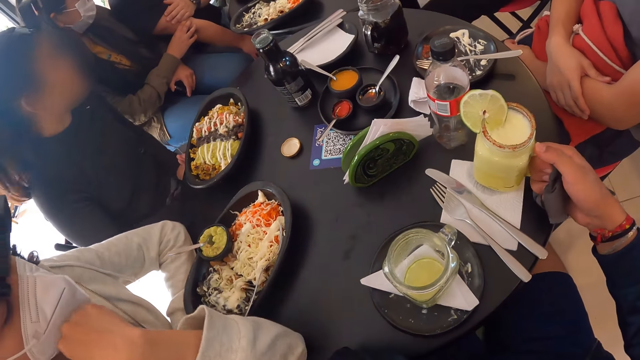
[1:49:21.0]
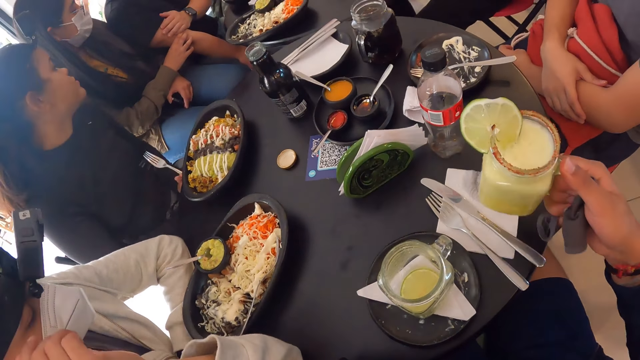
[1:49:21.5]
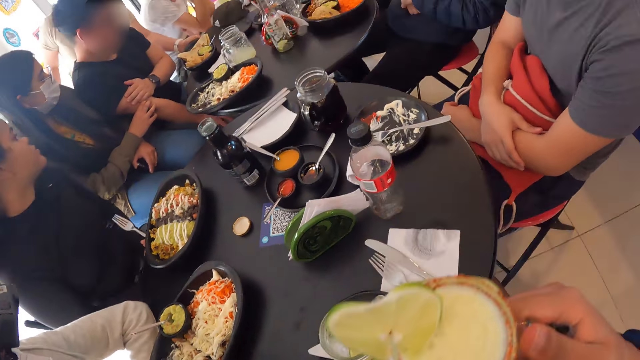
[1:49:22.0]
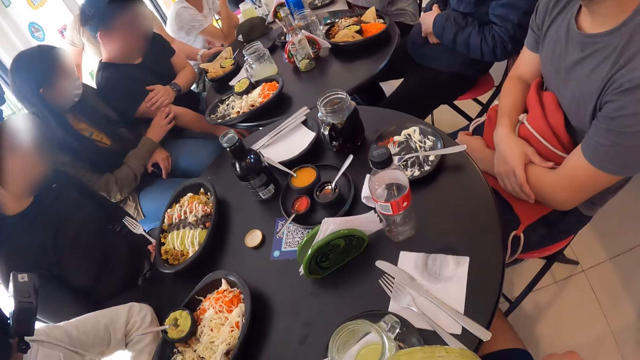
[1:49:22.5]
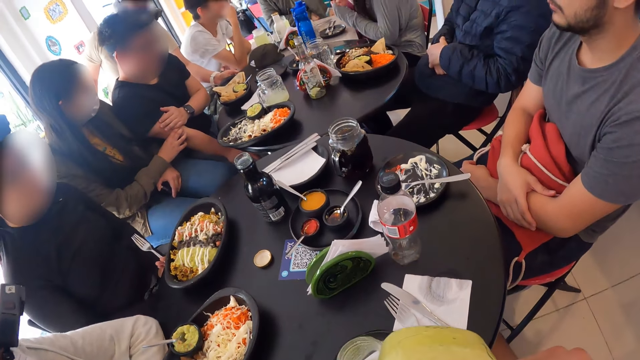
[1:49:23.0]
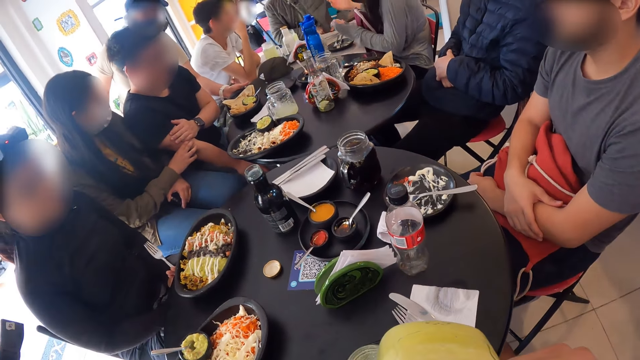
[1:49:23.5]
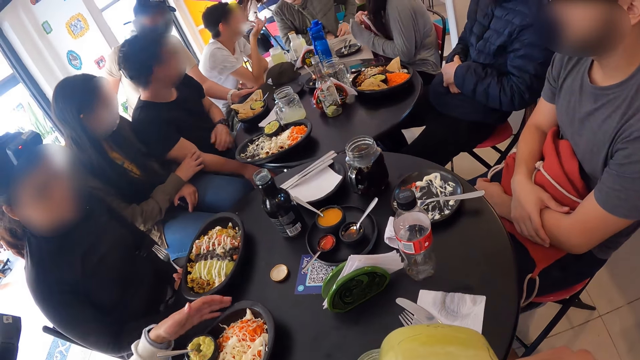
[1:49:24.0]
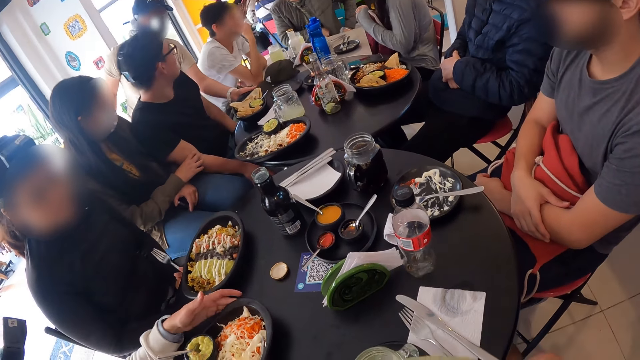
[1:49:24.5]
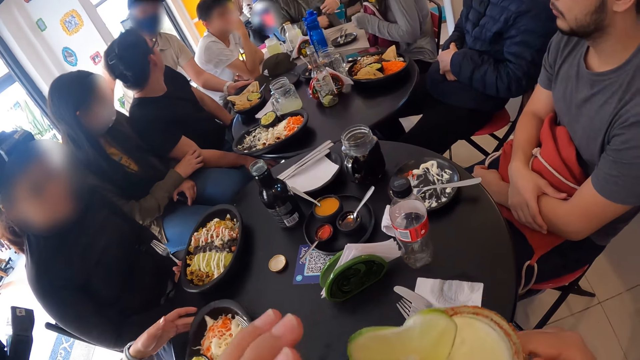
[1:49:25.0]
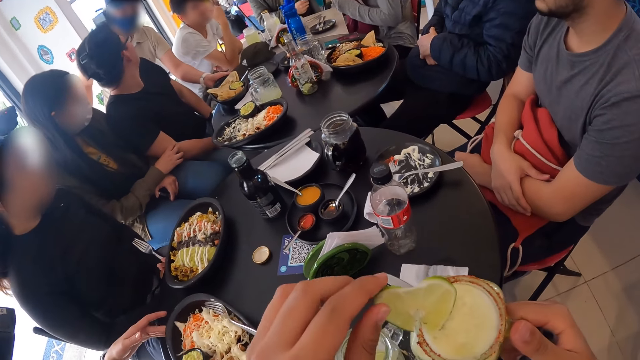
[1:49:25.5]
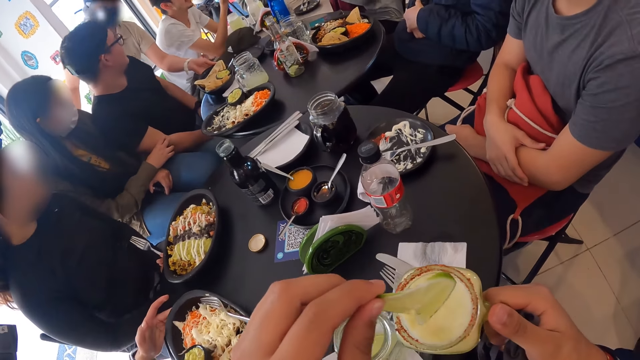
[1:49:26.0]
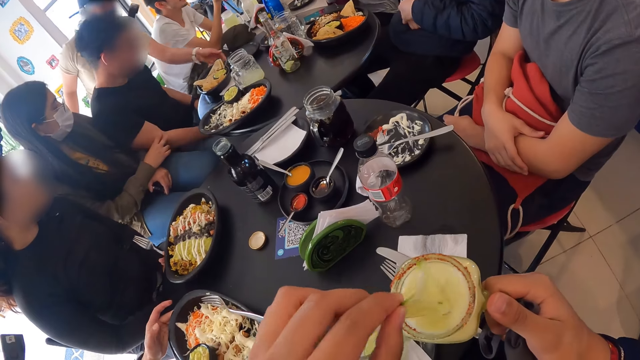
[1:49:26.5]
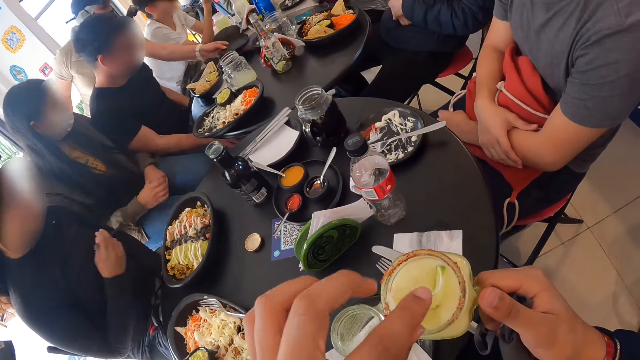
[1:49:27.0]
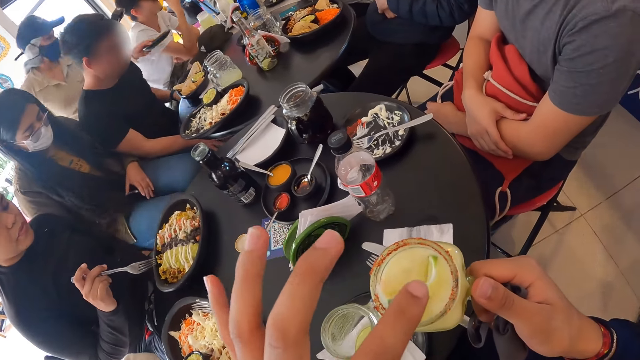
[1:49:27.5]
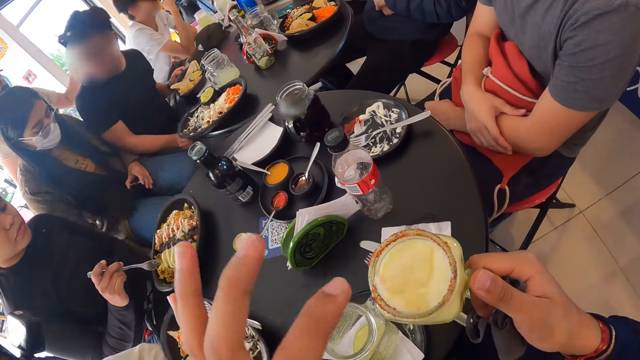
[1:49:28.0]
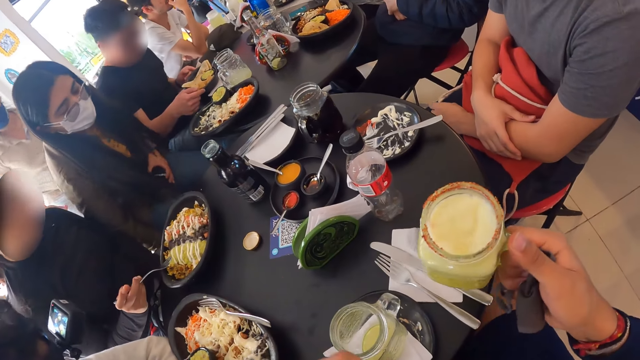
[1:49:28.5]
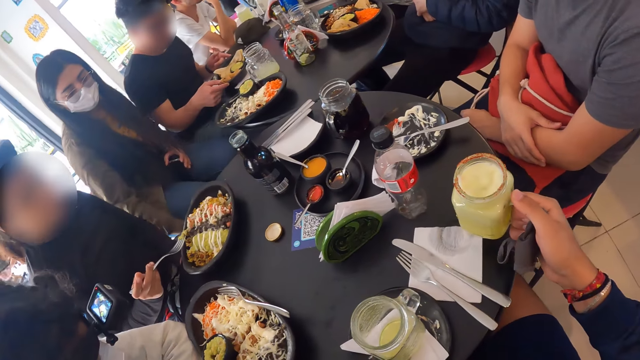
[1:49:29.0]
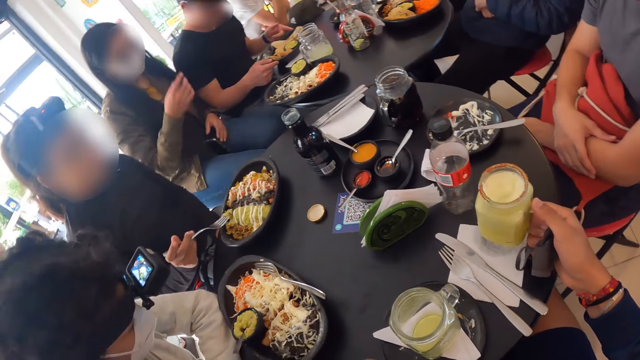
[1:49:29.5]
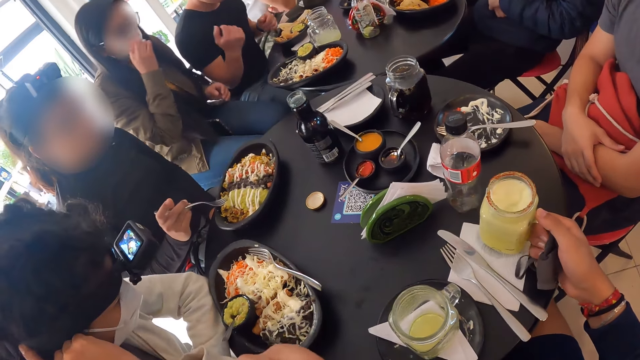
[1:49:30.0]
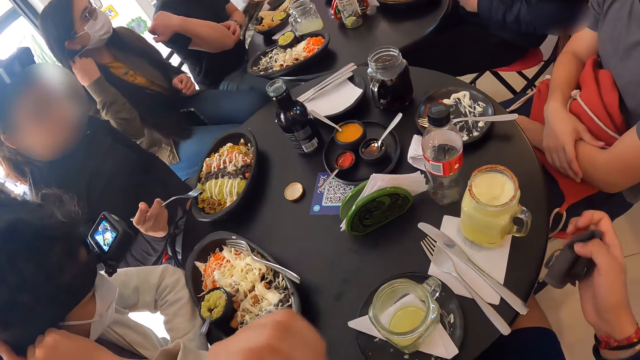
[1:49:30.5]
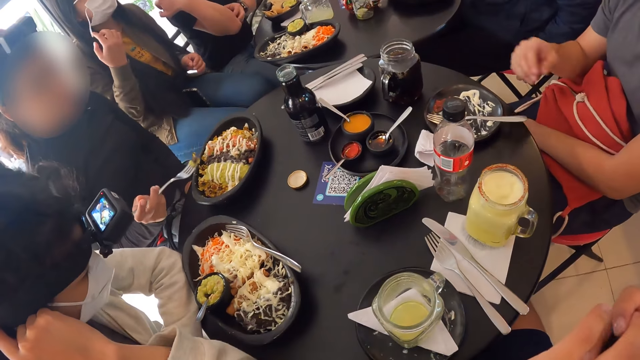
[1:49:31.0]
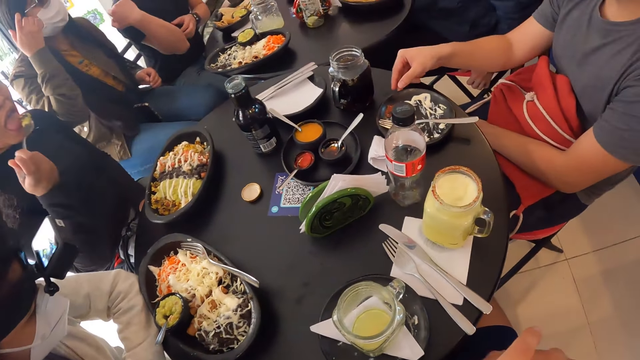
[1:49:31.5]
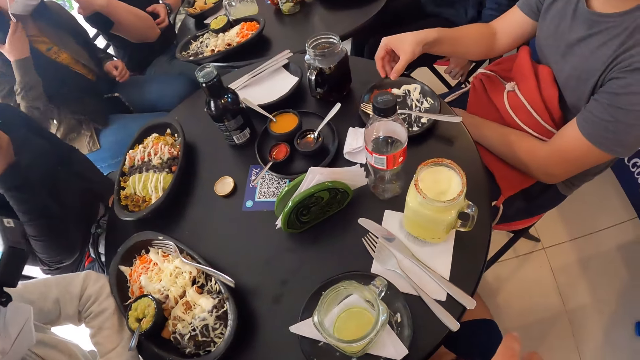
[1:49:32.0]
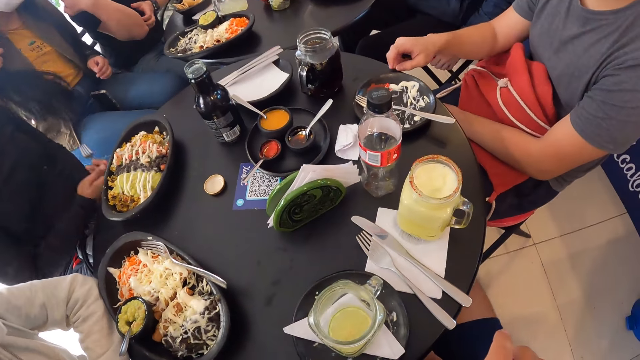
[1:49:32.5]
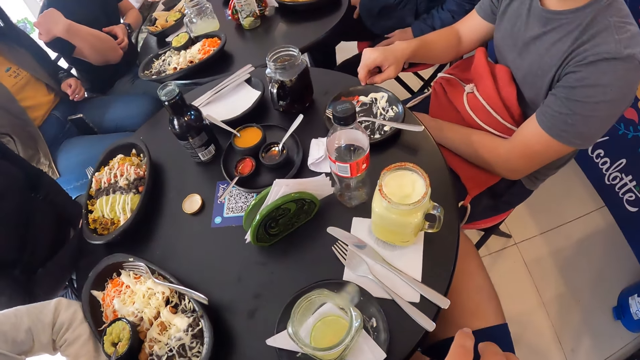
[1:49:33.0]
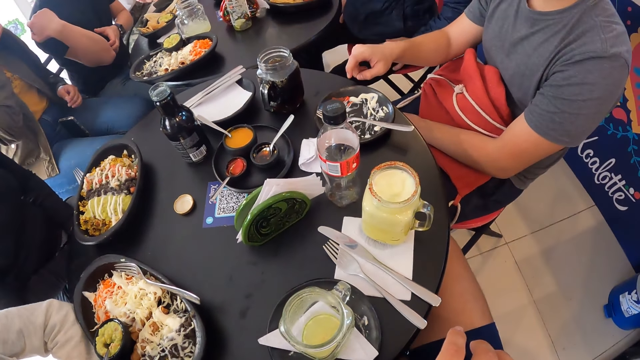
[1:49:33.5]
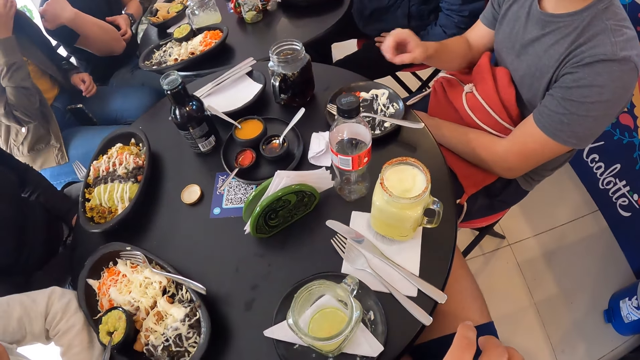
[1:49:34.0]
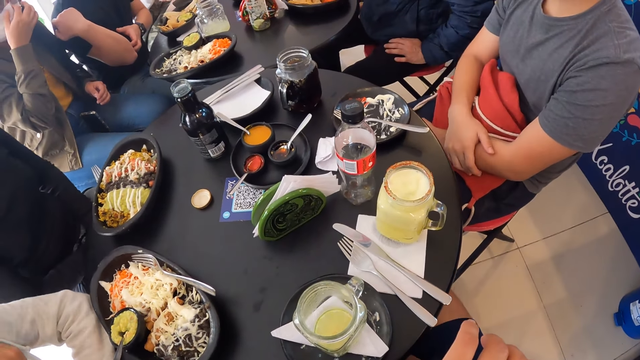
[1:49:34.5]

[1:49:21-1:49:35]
The camera wearer drinks the juice from the cup. He adjusts a plate on the table with his left hand. He takes a fruit from the cup with his left hand. He drops the fruit in his left hand into the drink in the cup and pushes the fruit into the drink in the cup with his left hand. He puts the cup in his right hand on the serviette on the table. A man eats food. The camera wearer touches the facemask in his right hand with his left hand and places his right hand on his right leg.

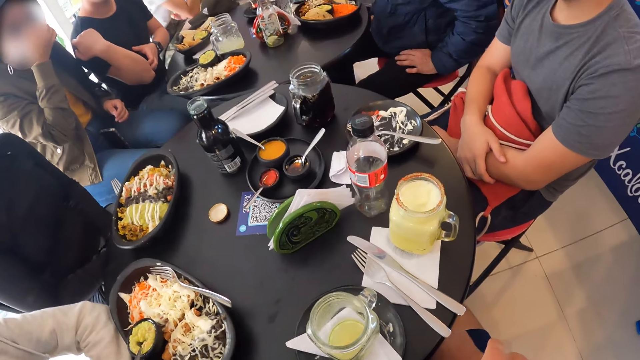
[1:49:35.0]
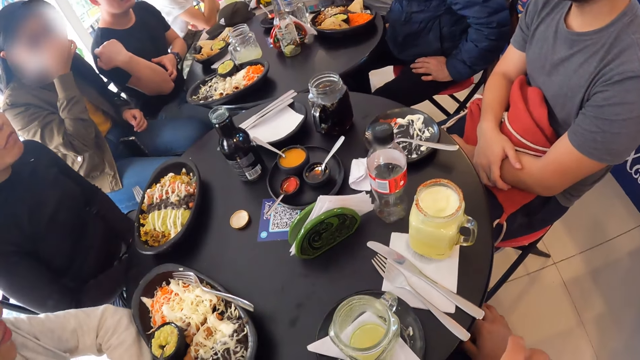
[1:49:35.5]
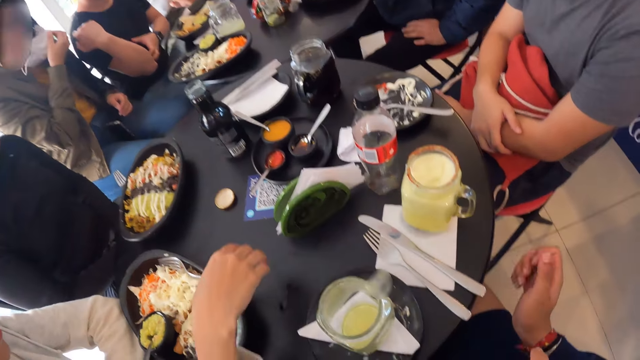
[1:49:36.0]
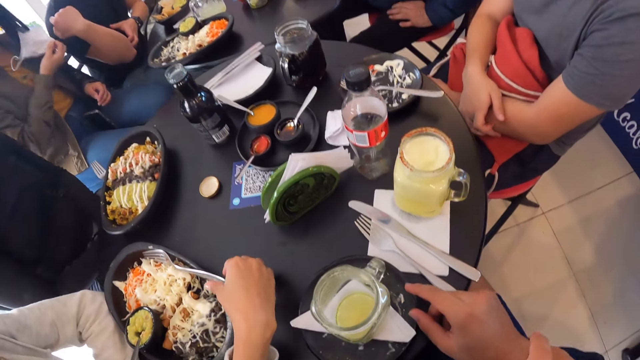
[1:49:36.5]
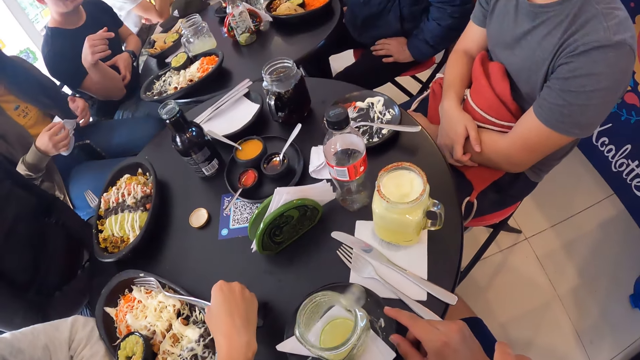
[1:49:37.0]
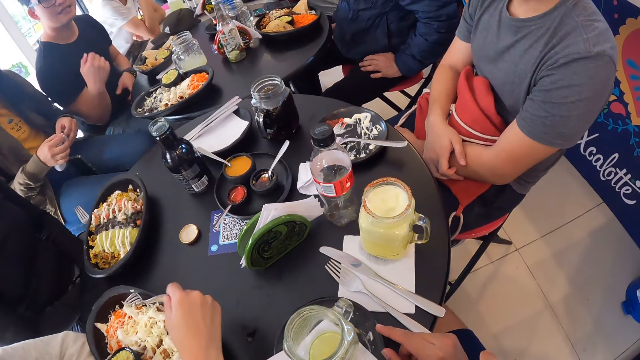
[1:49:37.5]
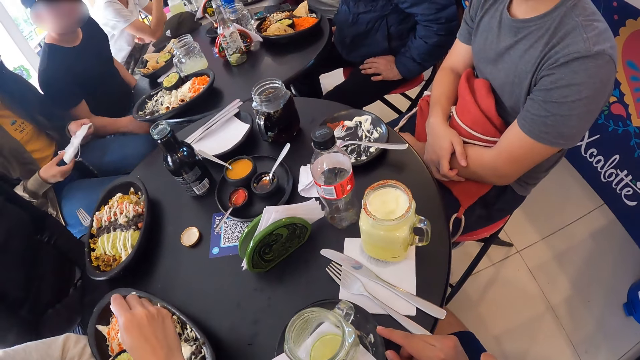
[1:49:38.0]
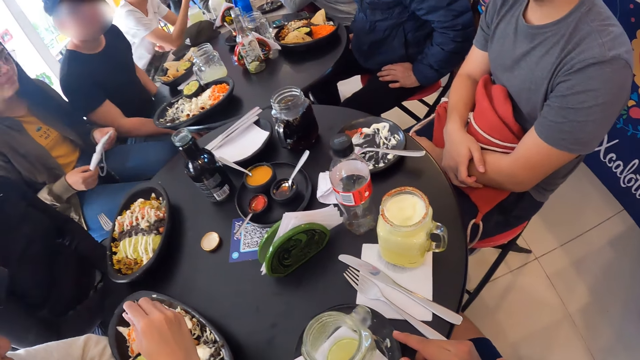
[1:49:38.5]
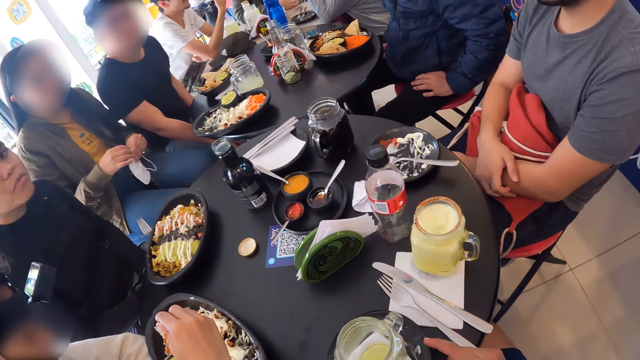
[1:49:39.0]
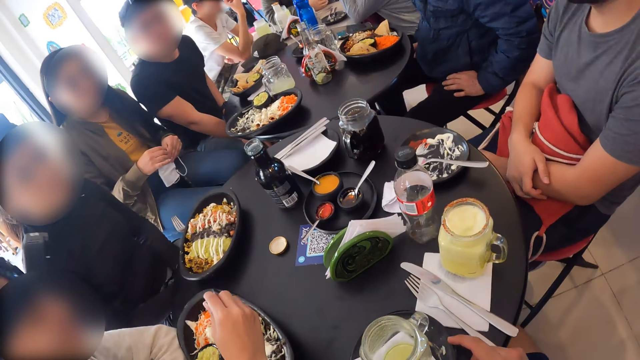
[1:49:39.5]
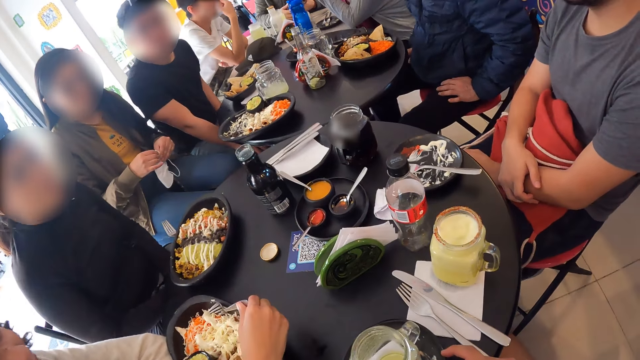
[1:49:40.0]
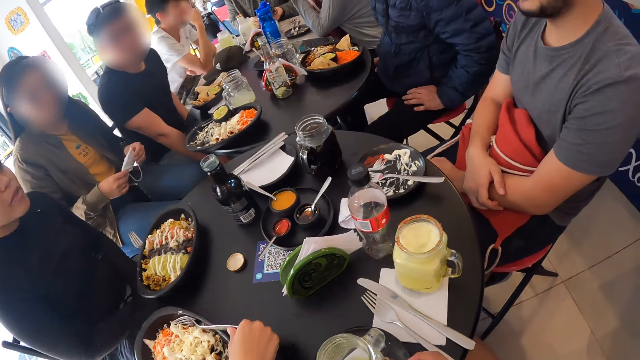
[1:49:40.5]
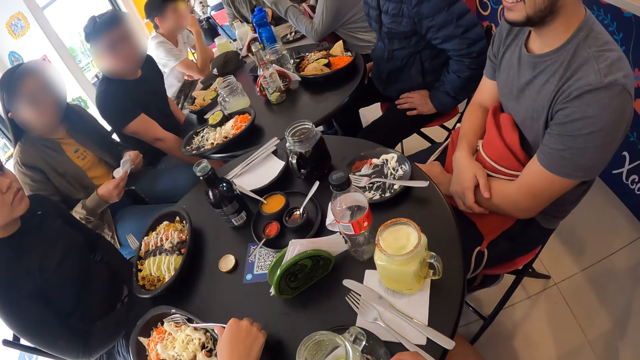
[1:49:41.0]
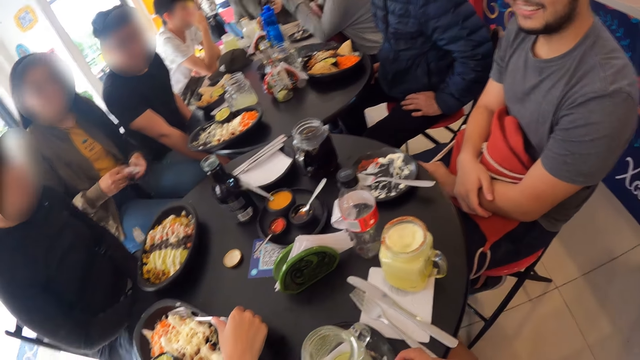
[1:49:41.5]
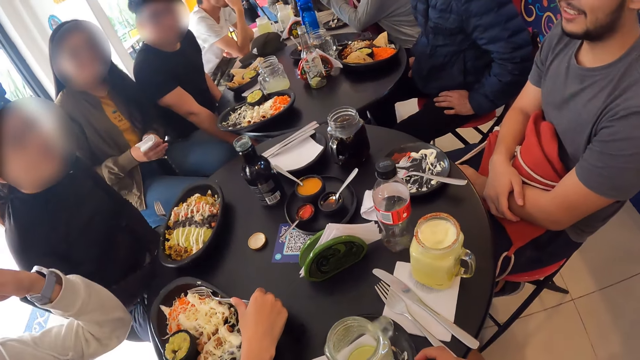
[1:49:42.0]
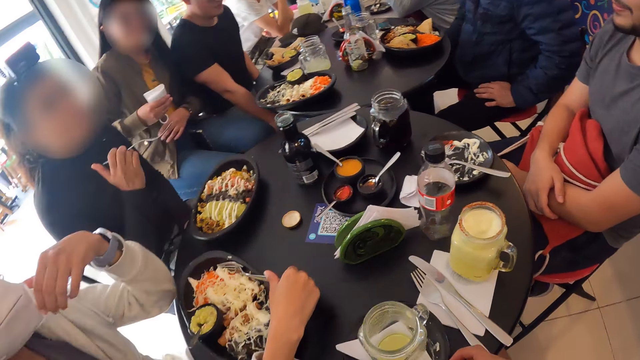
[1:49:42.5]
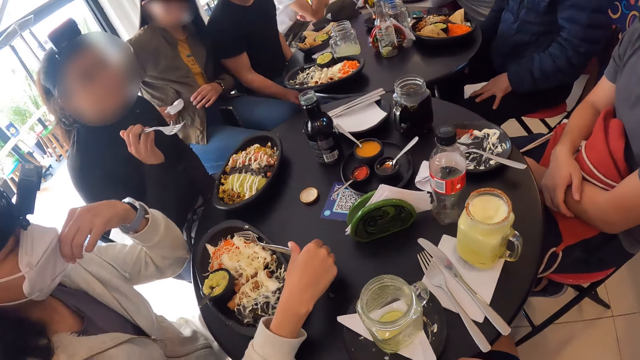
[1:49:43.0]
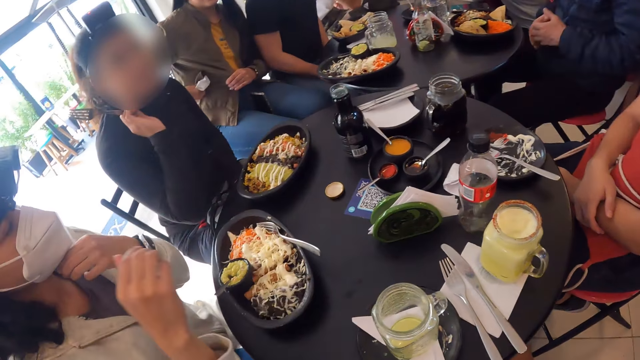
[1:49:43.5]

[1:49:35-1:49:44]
The camera wearer places his right hand on the table. The woman picks up a fork from the plate with her right hand. The woman holds the fork. The woman removes her right hand from the fork. The woman rests her left hand on the table.
